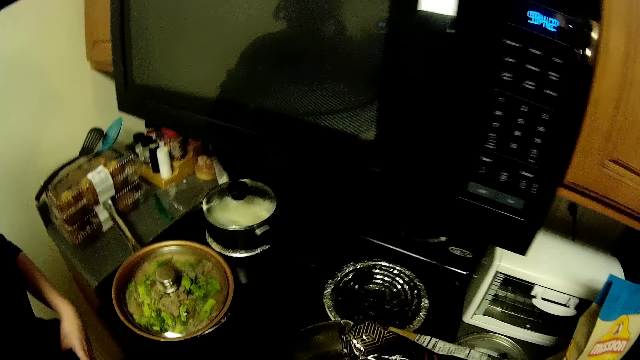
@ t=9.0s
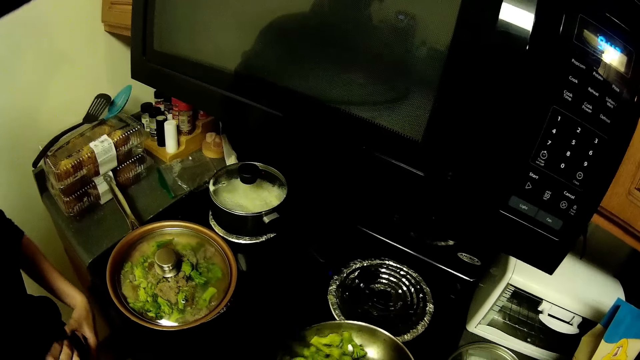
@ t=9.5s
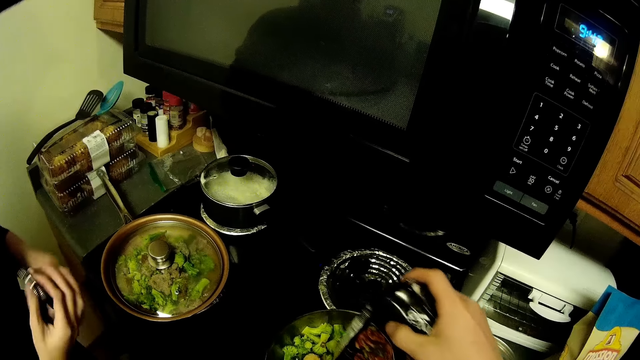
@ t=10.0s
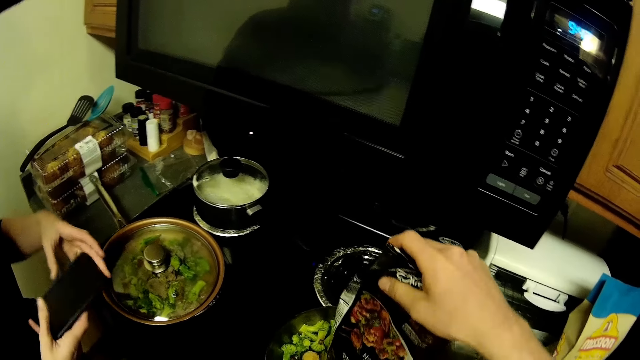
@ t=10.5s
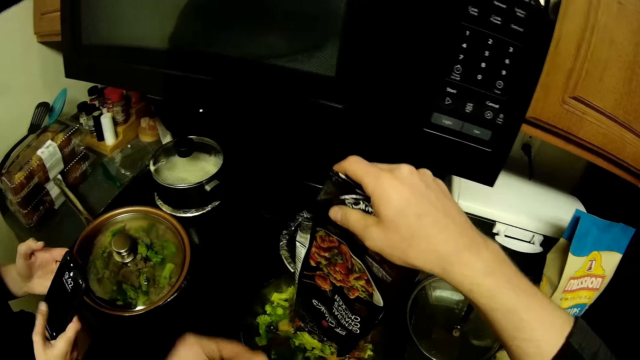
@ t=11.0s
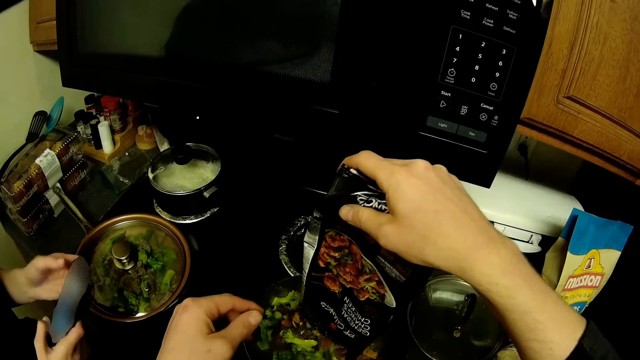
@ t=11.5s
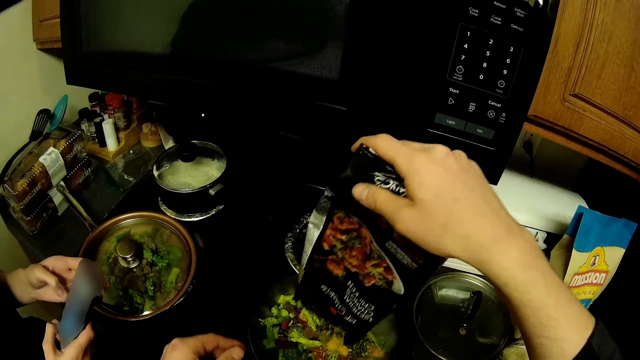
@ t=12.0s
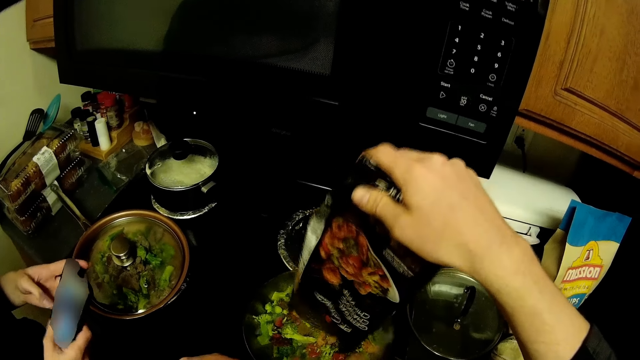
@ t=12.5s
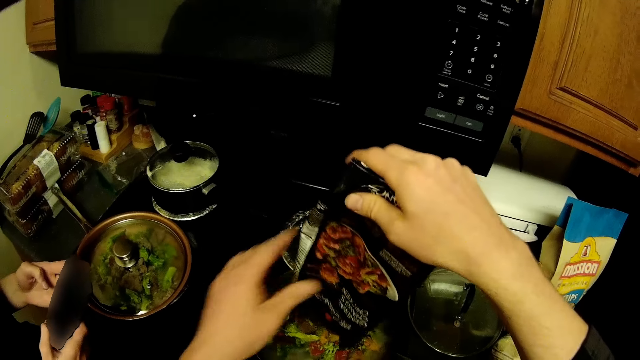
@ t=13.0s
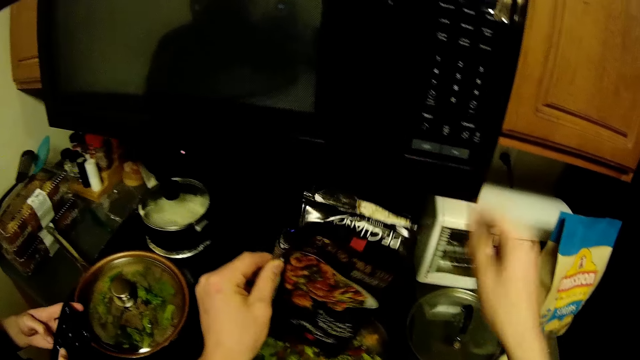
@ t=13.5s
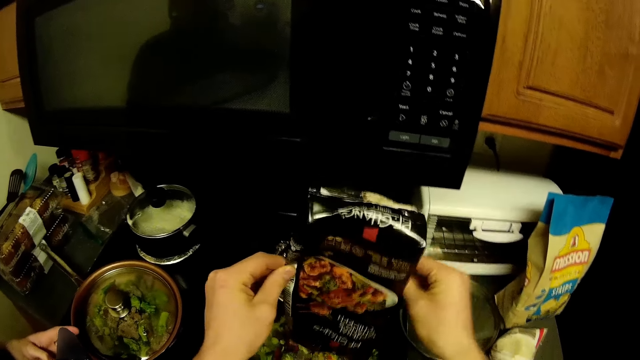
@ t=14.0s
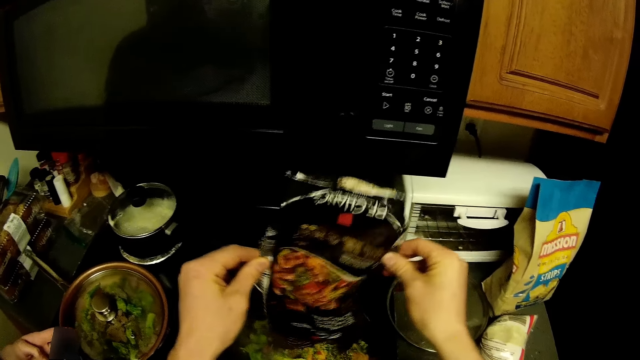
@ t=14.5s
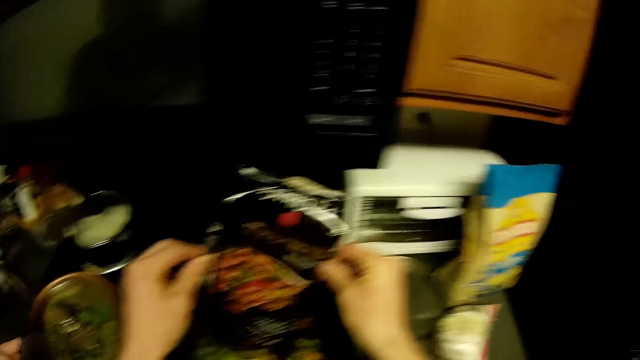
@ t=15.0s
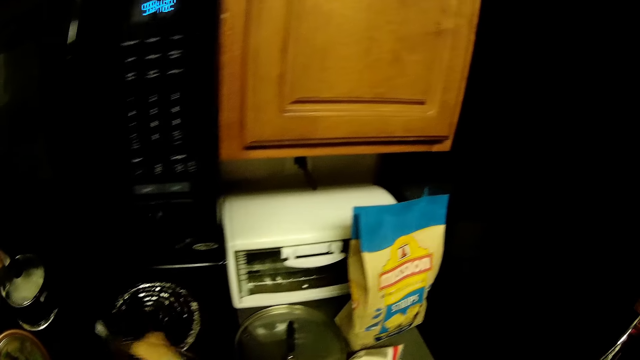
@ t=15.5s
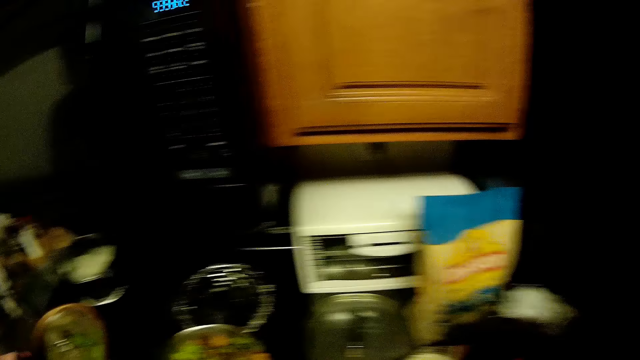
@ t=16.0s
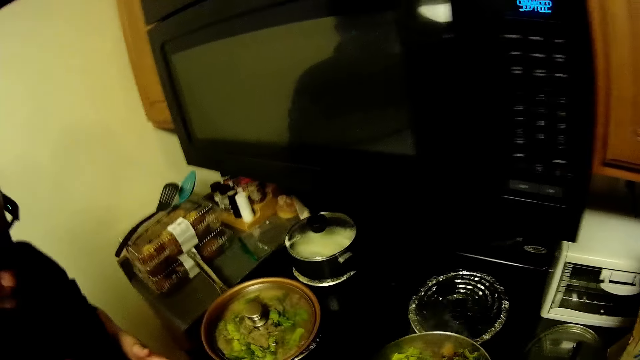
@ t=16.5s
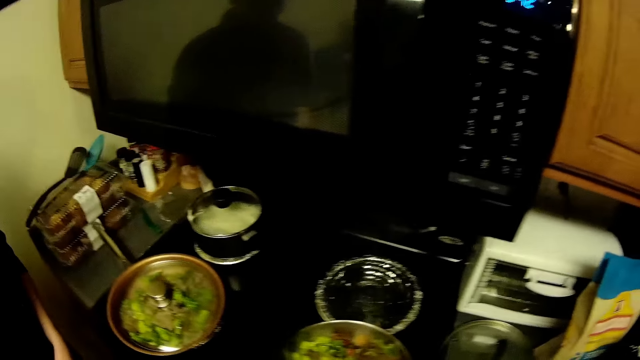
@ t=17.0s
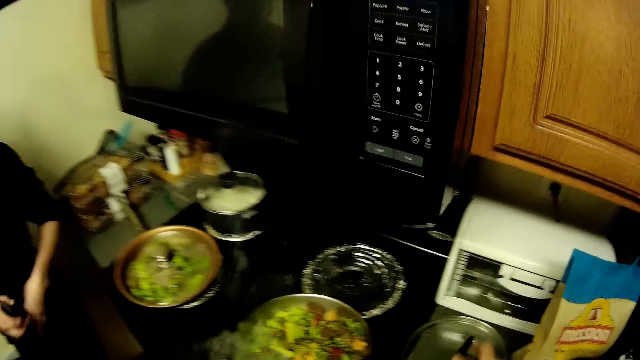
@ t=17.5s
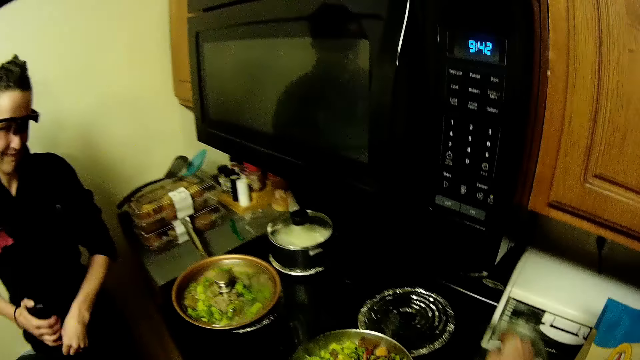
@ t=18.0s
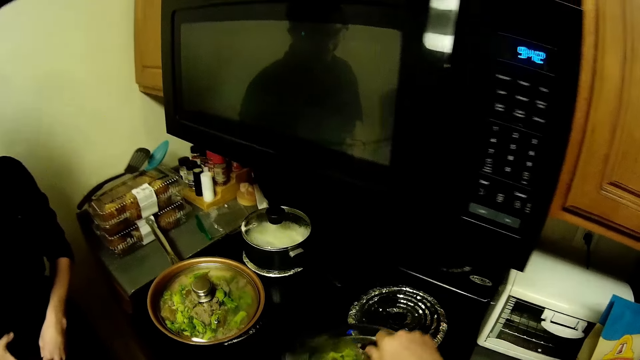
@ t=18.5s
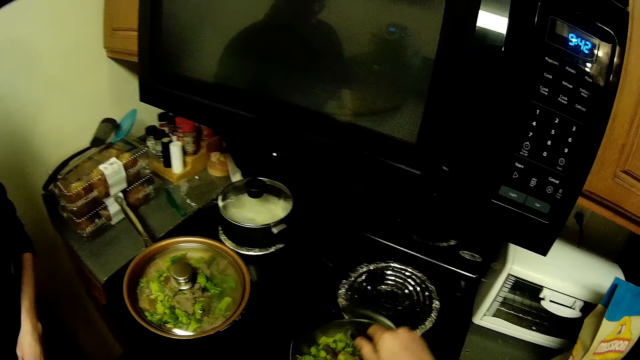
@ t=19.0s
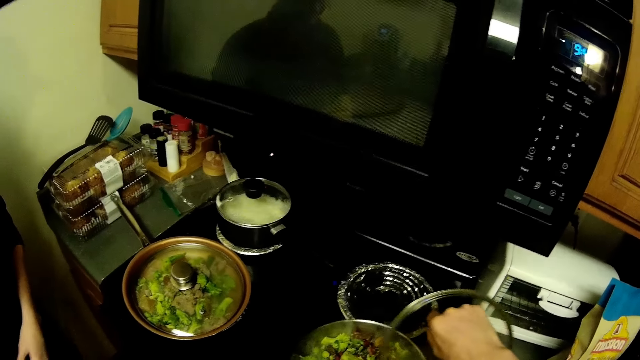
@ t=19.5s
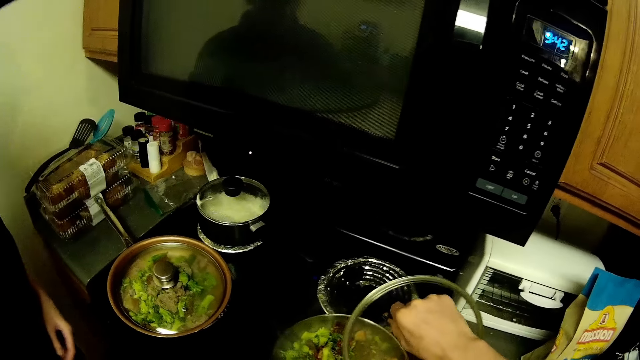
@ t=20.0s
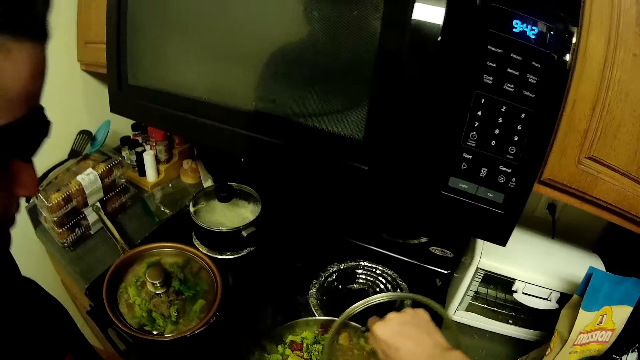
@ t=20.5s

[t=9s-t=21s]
The camera wearer places something in the pot. A woman stands in the kitchen. The woman picks up a phone. The camera wearer places something in the pot. The woman uses the phone. The camera wearer places something in the pot. They place something on the table. They pick up the lid. They cover the pot. They stare at the pan. The woman looks around the kitchen. The camera wearer holds the lid.

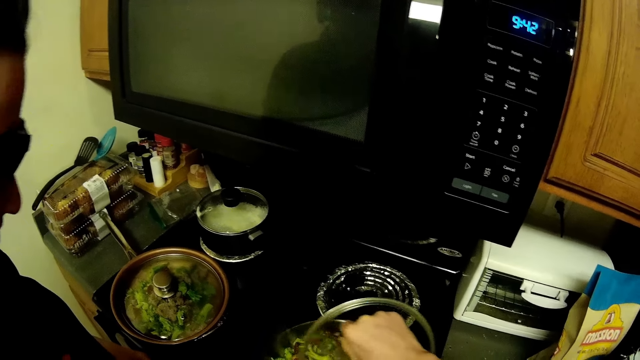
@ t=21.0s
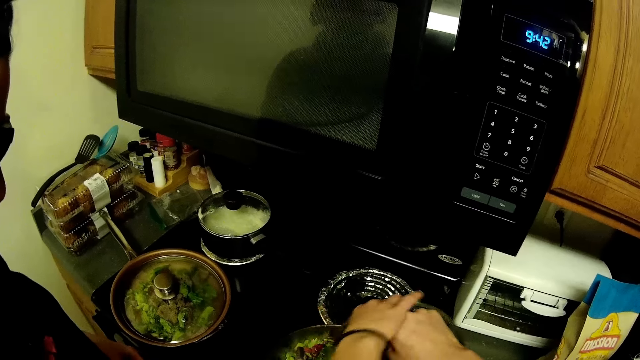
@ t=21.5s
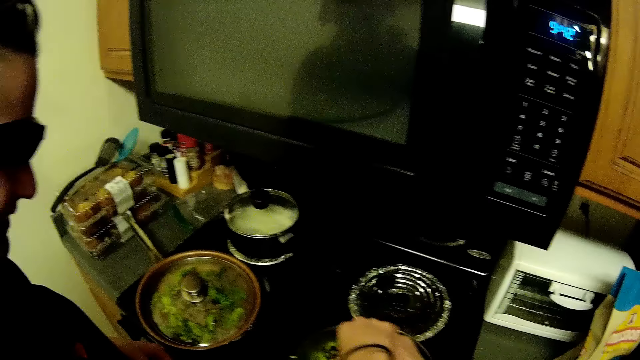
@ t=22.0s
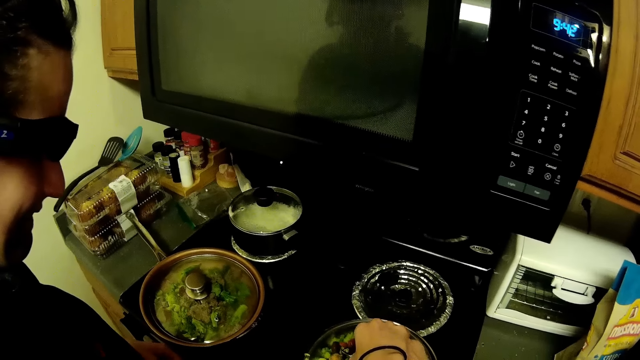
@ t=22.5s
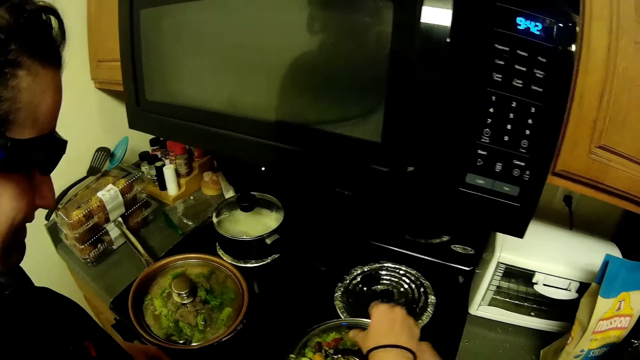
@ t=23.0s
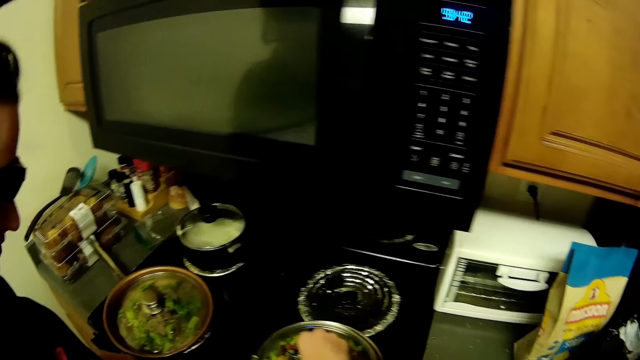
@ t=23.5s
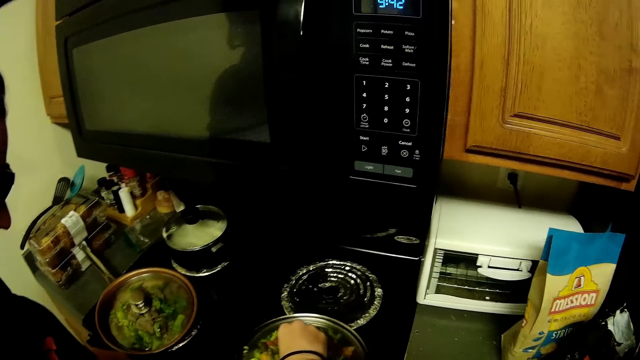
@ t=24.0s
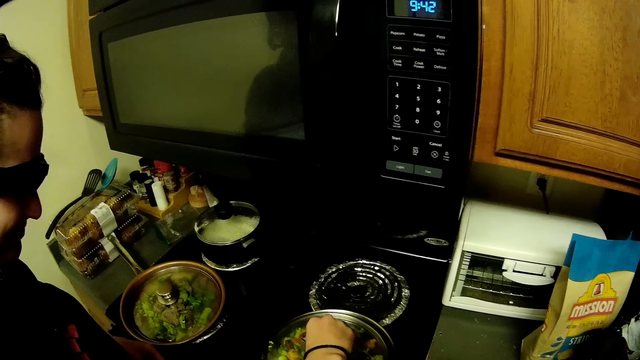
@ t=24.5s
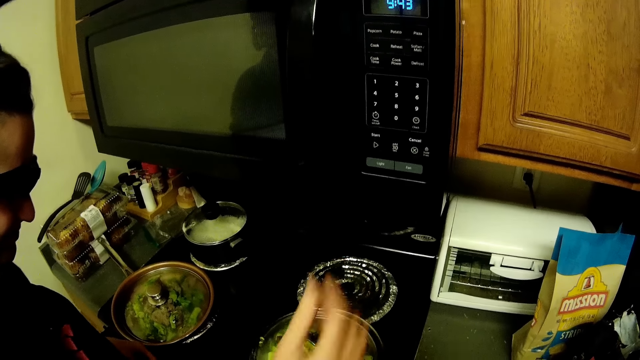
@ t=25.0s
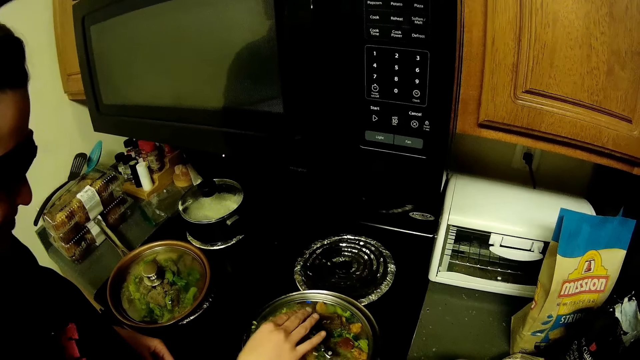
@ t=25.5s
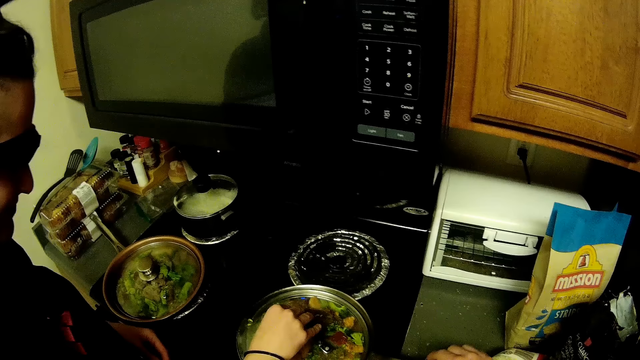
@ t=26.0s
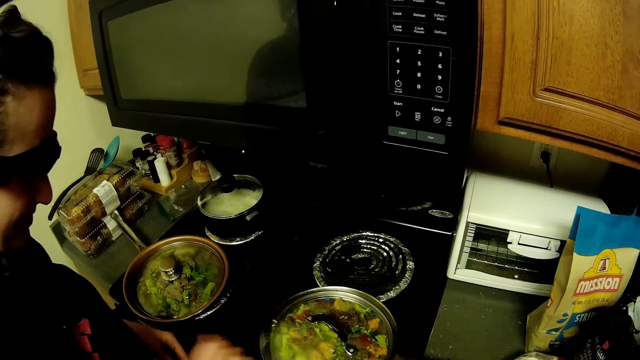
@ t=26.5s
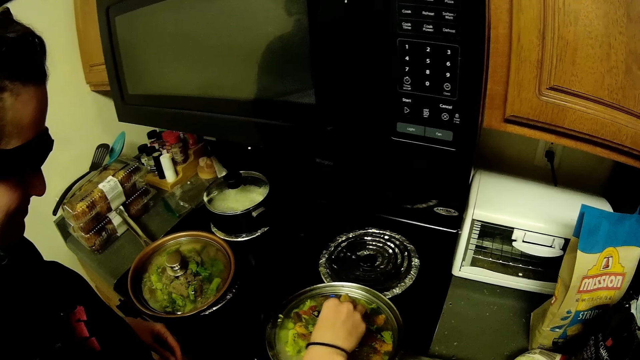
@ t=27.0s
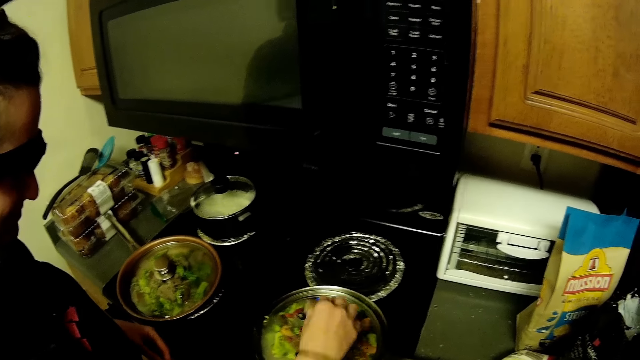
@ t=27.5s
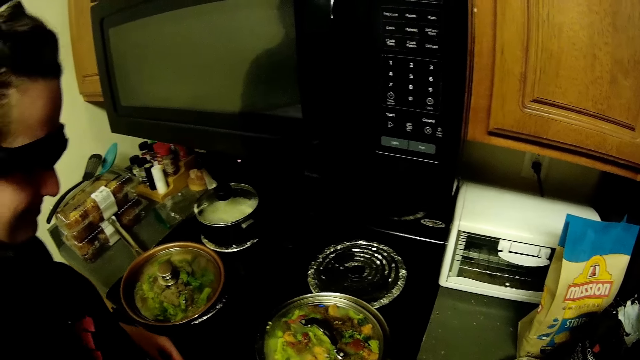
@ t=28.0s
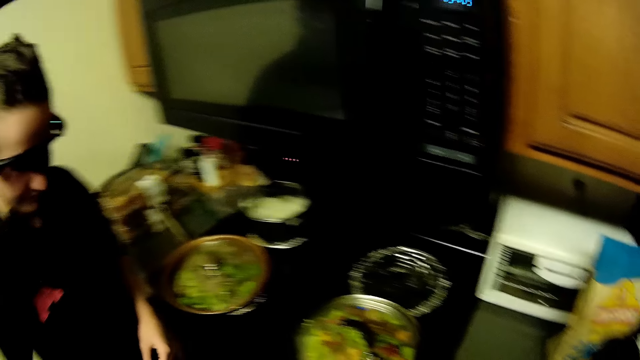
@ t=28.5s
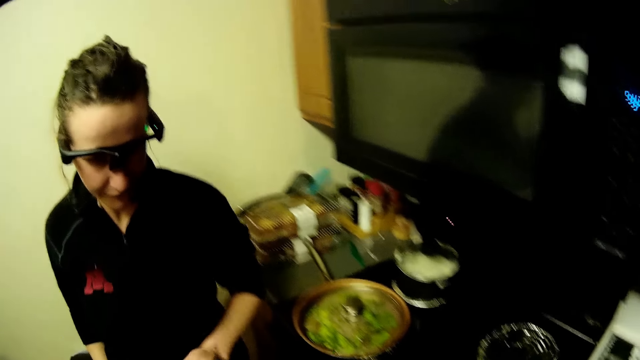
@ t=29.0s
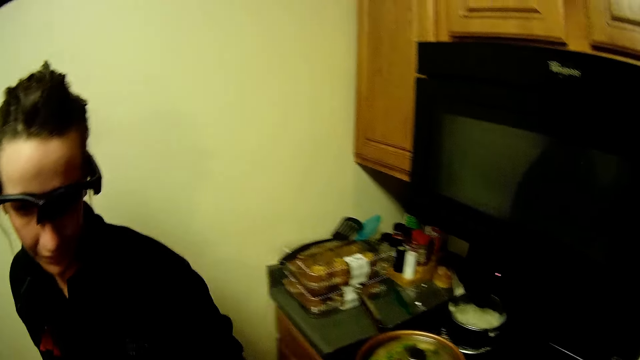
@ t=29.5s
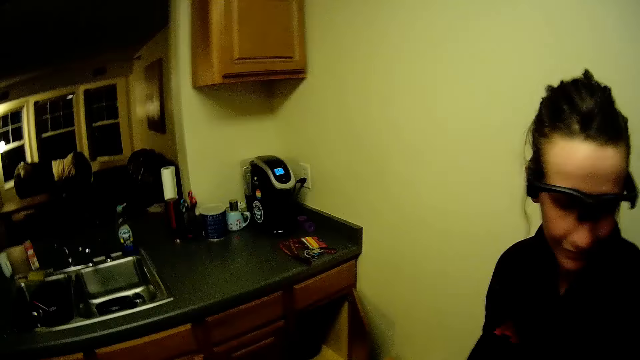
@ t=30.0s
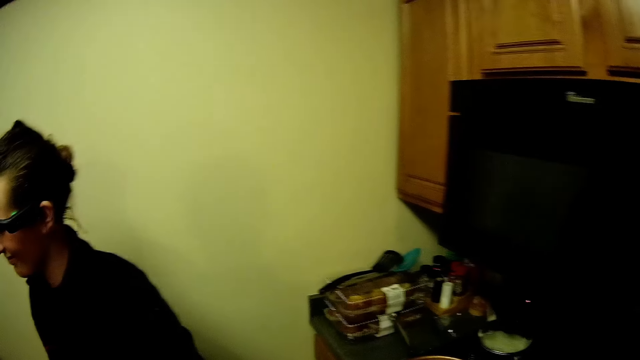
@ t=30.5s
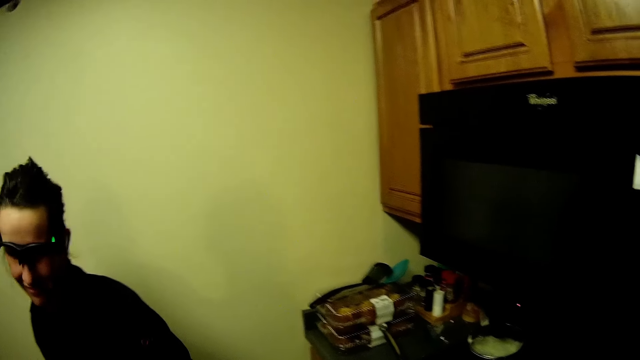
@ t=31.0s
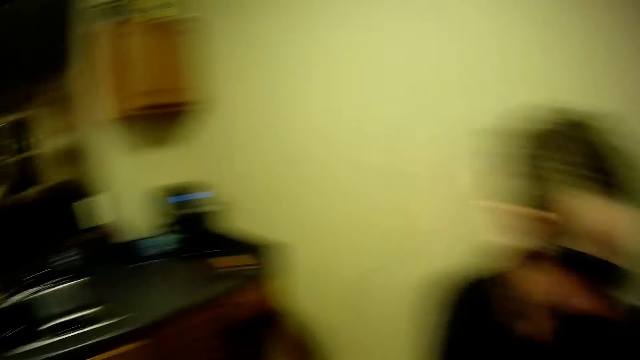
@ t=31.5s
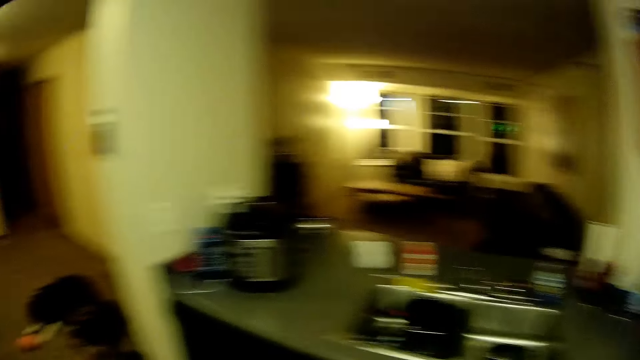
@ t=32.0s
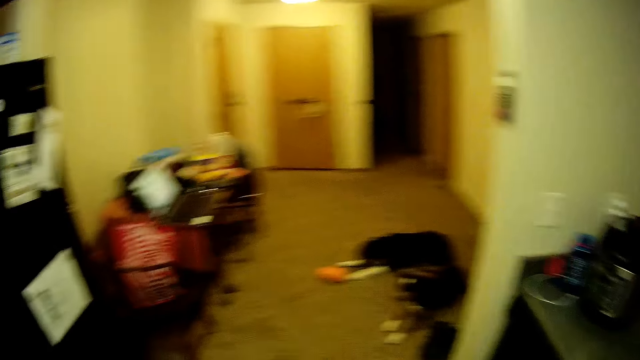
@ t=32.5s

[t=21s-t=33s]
A woman holds the lid. The camera wearer interacts with the woman. They cover the pot with the woman. They look around the kitchen. The woman looks around the kitchen. The camera wearer walks around the kitchen. They look around the kitchen.
